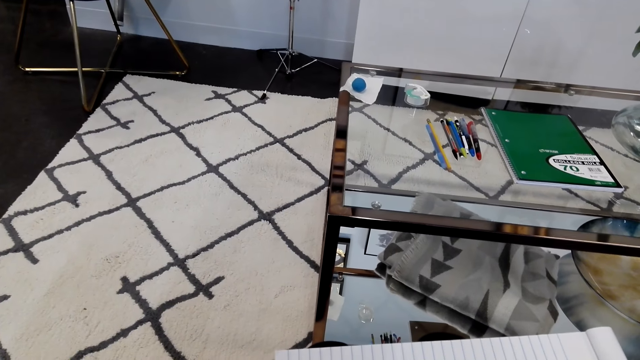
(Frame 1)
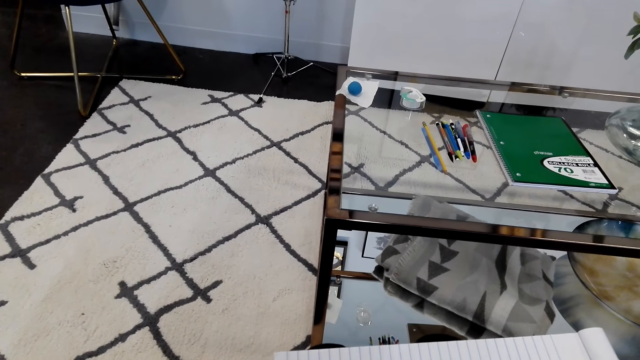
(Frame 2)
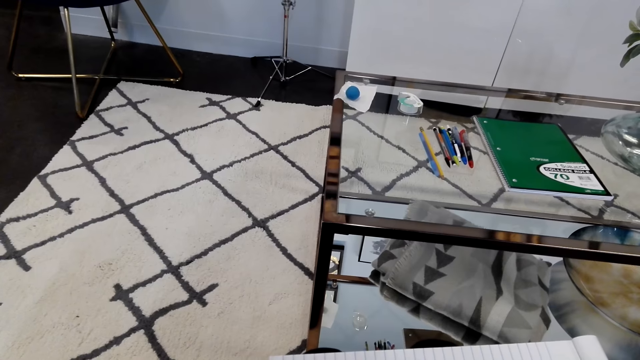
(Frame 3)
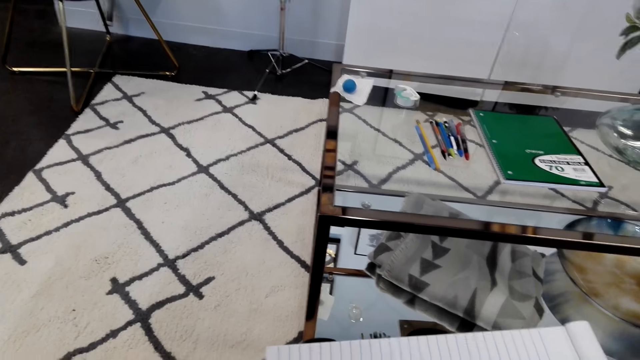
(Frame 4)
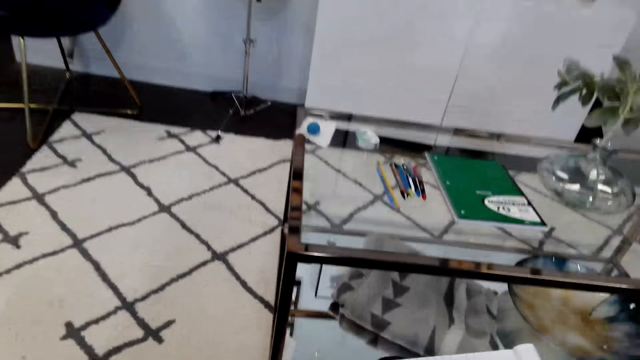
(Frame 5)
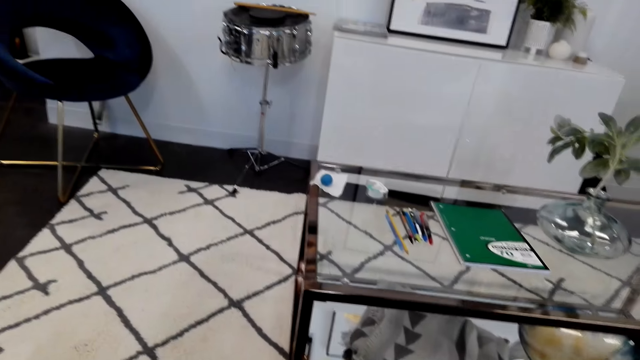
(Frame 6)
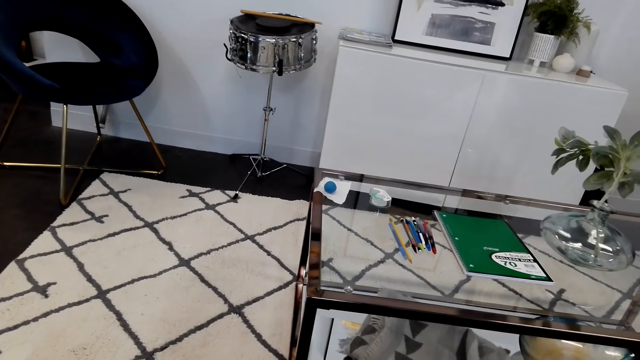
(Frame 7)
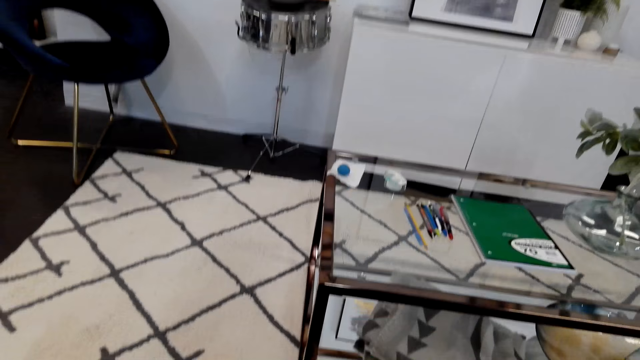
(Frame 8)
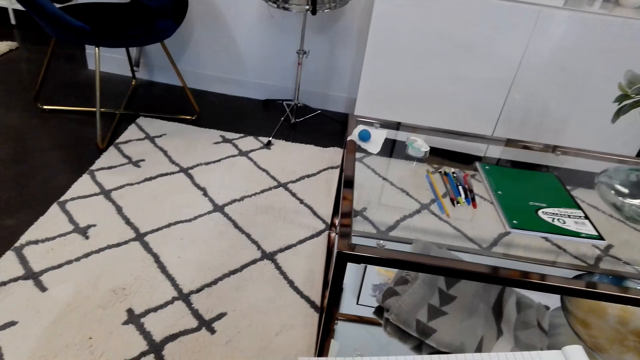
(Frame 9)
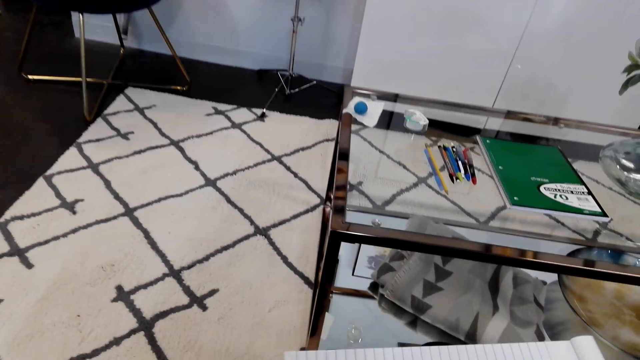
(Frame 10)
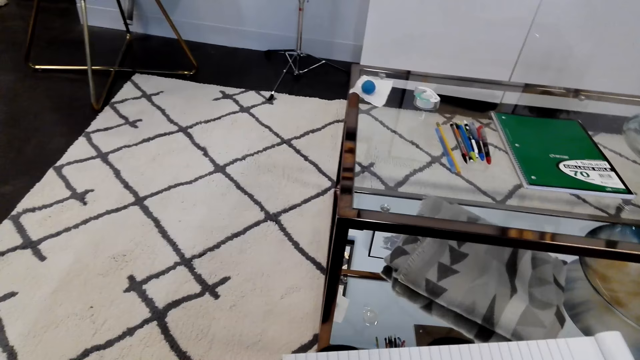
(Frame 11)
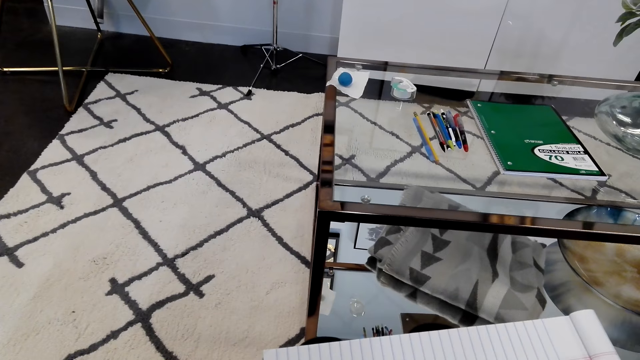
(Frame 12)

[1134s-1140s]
The camera wearer stares at the table. They look at the book.

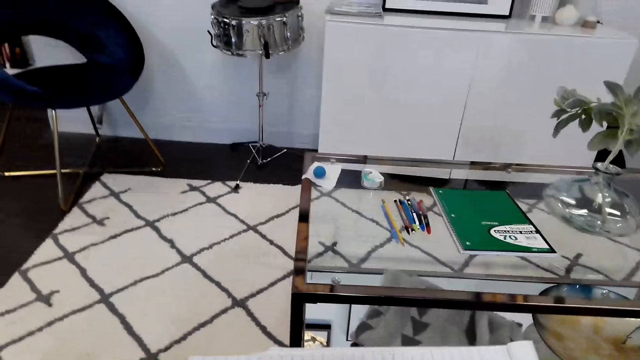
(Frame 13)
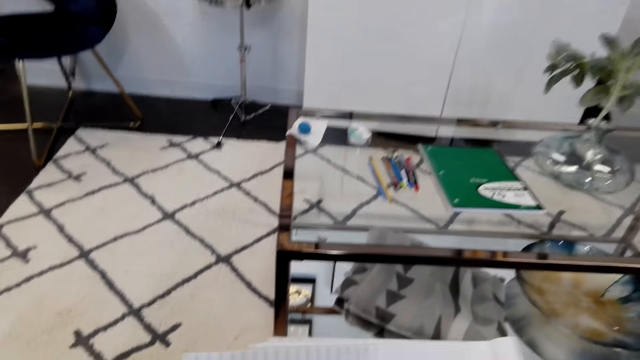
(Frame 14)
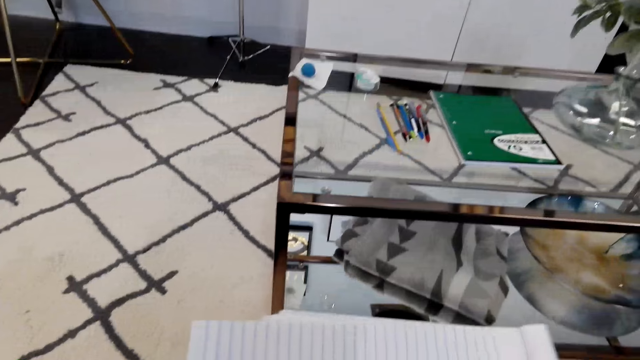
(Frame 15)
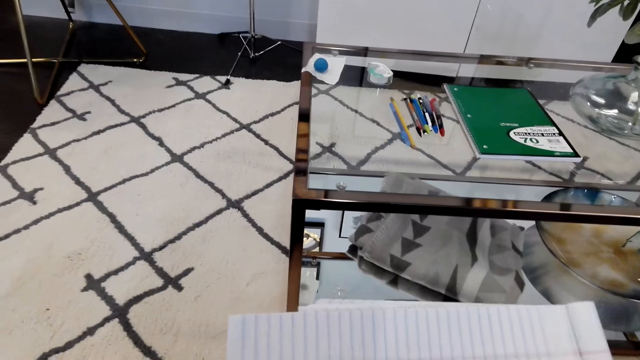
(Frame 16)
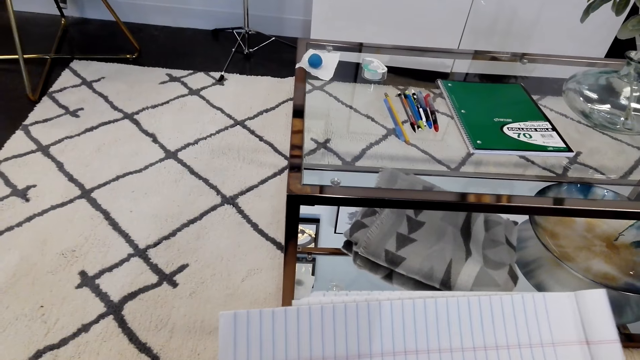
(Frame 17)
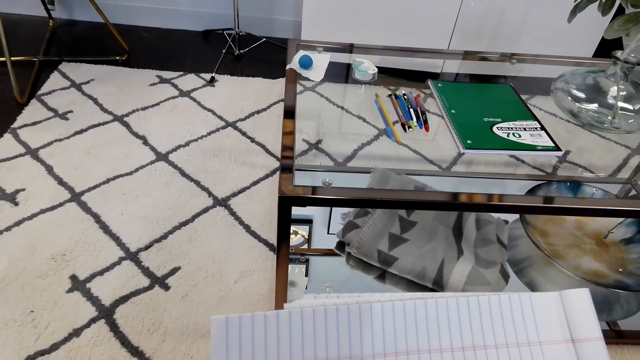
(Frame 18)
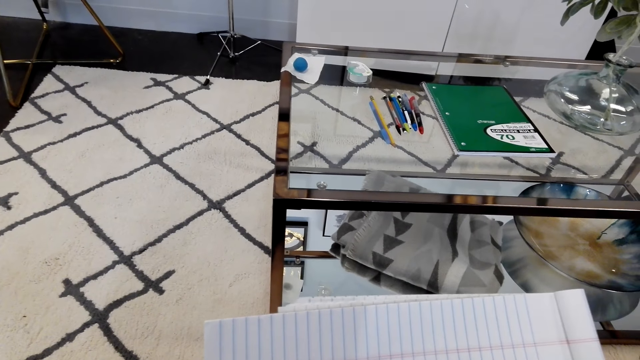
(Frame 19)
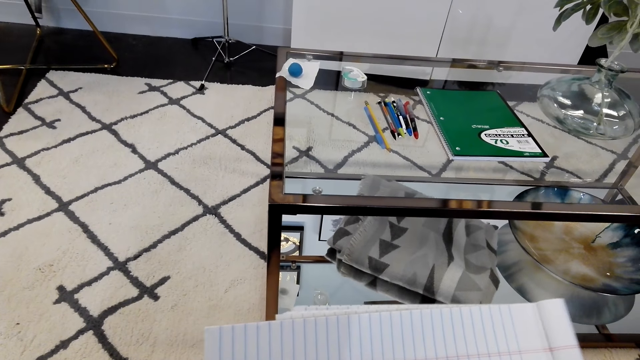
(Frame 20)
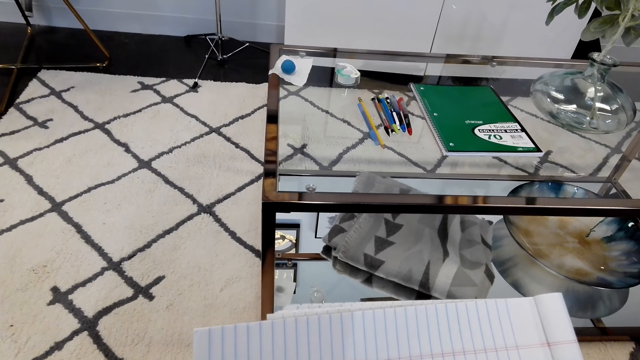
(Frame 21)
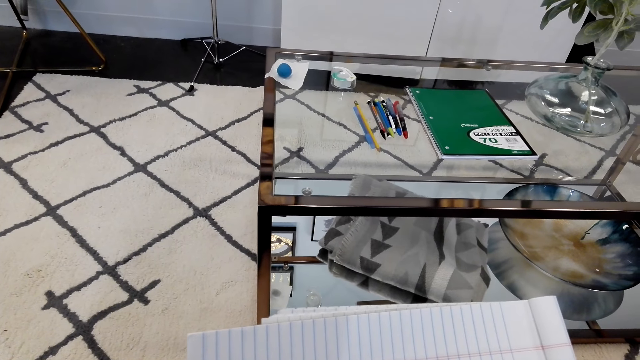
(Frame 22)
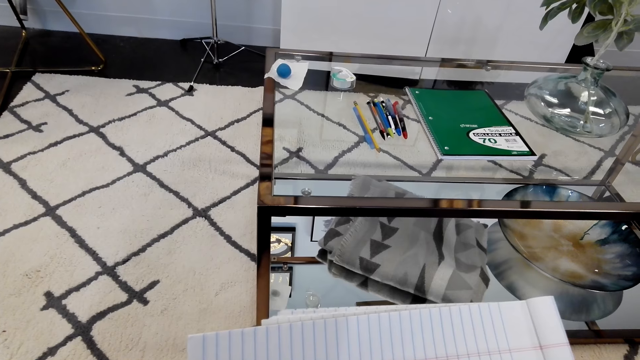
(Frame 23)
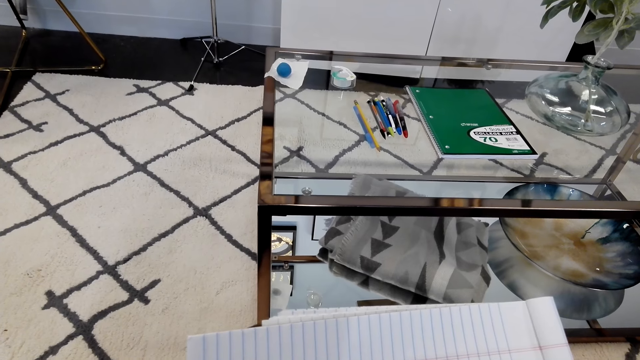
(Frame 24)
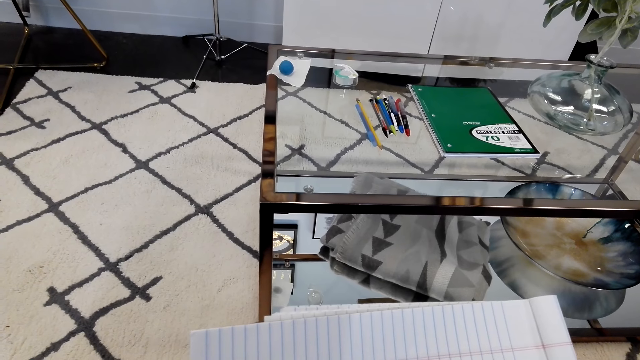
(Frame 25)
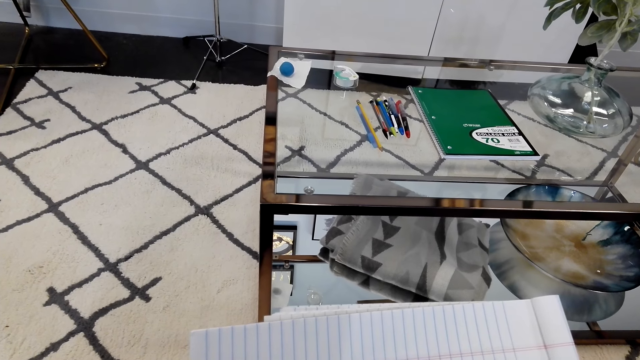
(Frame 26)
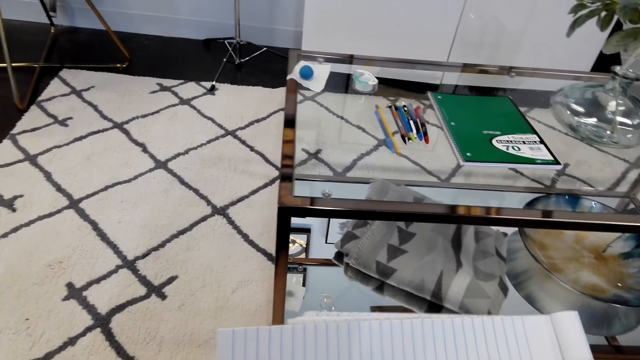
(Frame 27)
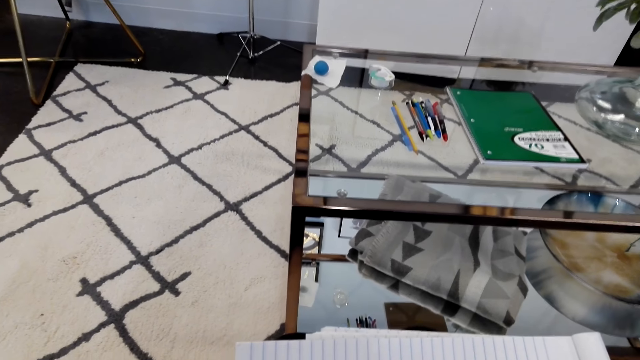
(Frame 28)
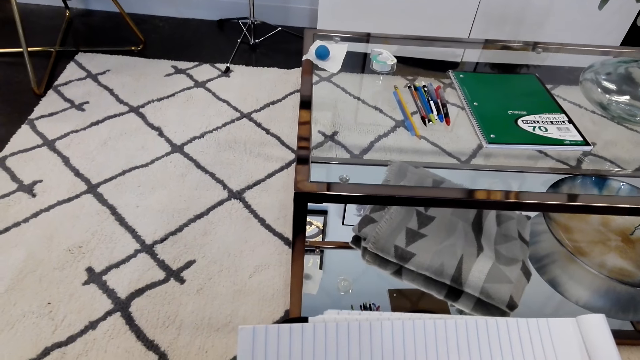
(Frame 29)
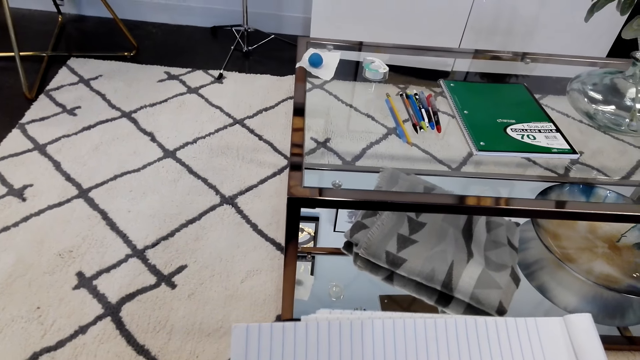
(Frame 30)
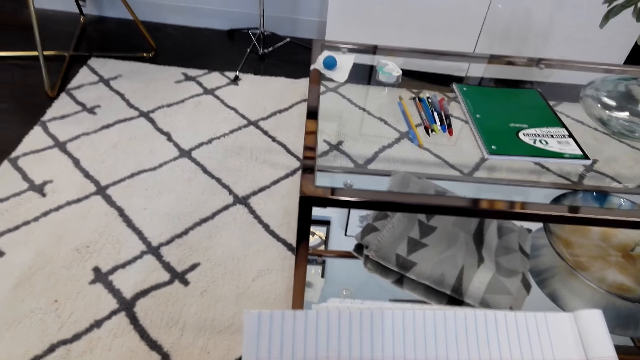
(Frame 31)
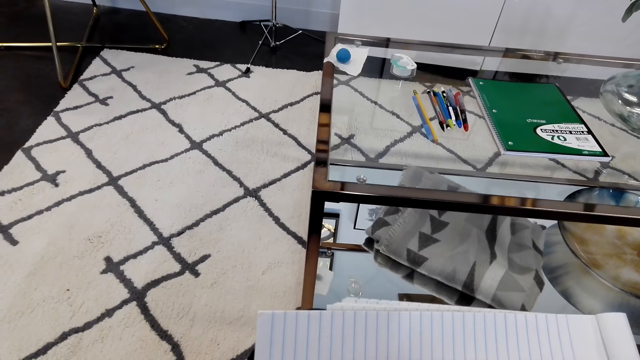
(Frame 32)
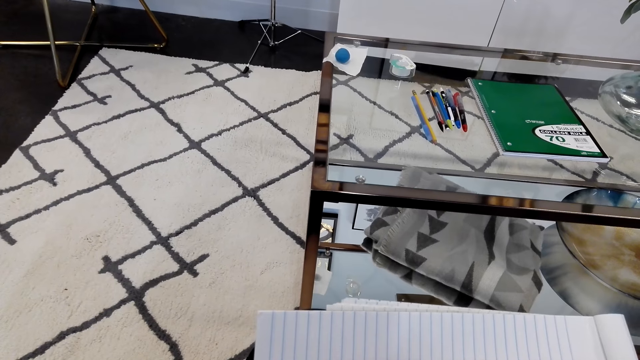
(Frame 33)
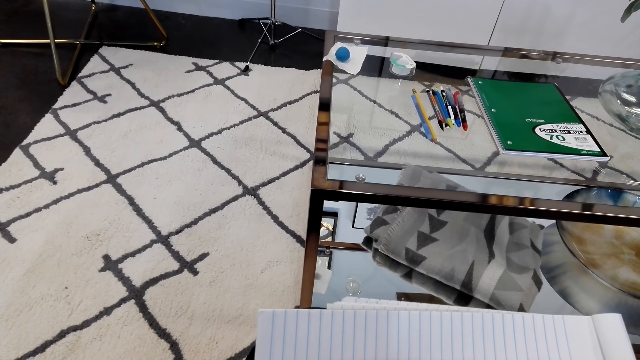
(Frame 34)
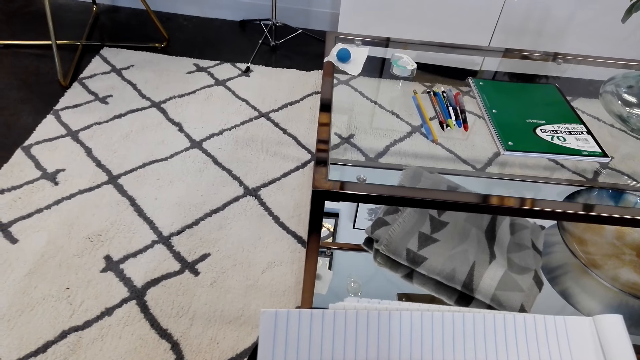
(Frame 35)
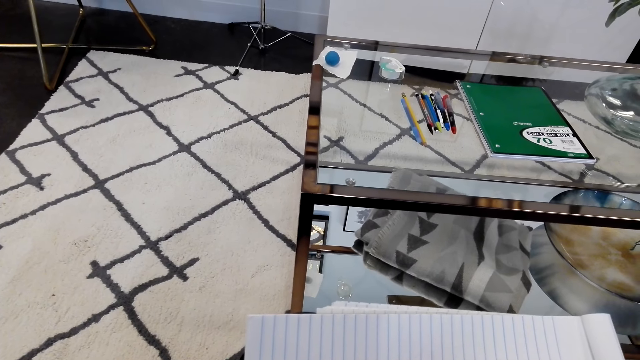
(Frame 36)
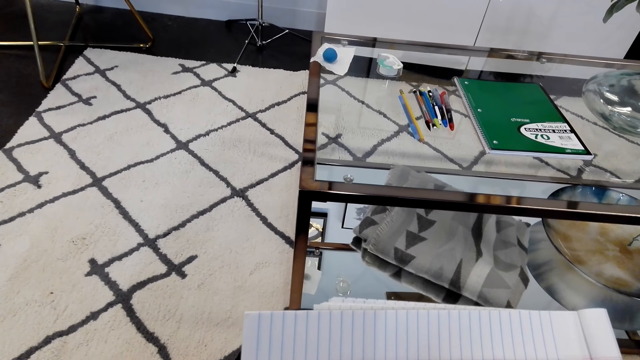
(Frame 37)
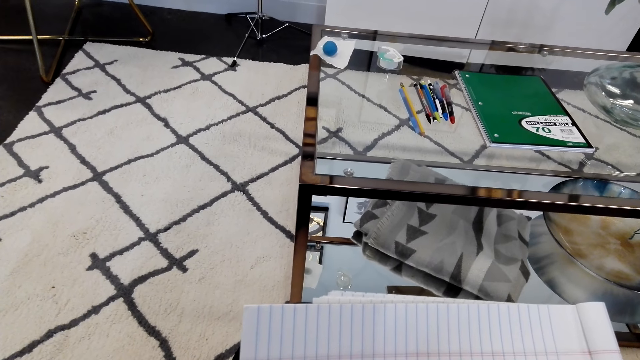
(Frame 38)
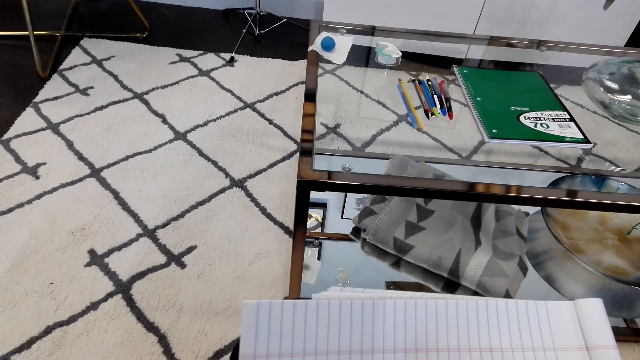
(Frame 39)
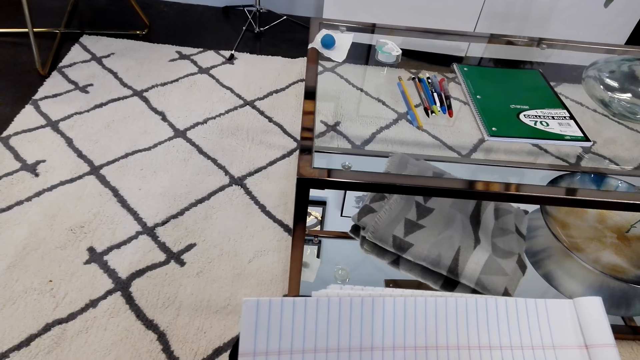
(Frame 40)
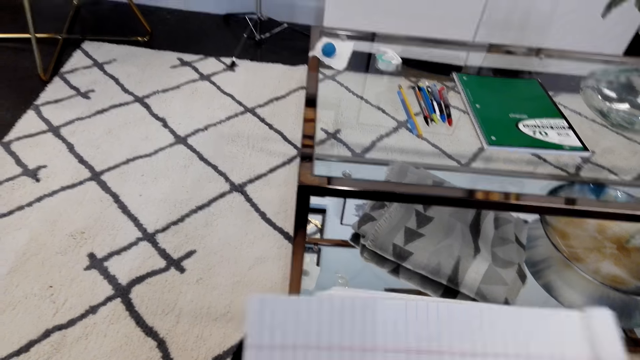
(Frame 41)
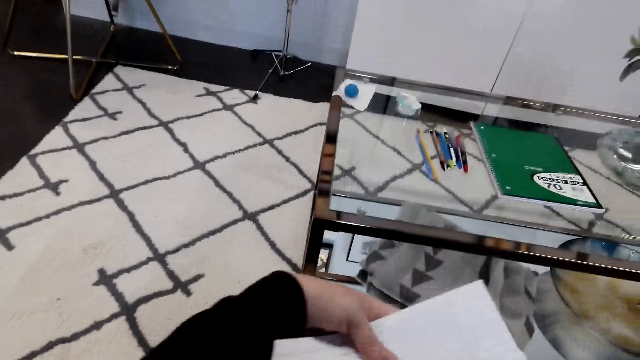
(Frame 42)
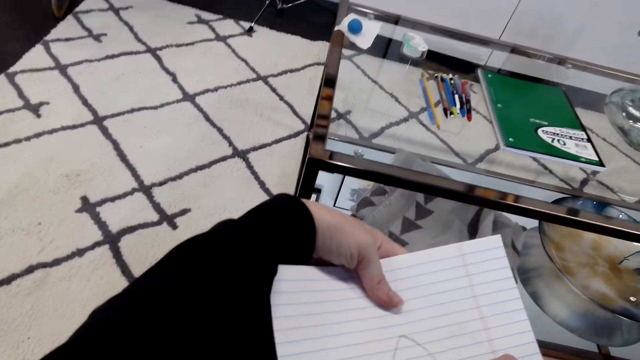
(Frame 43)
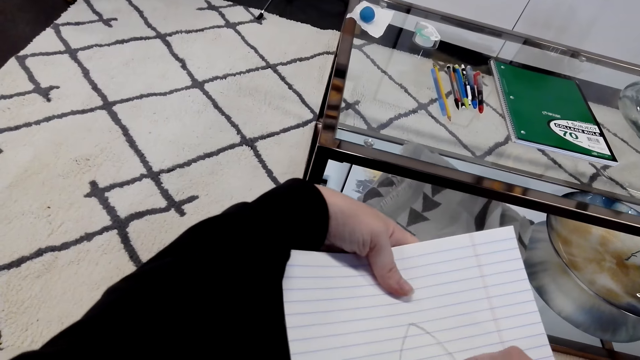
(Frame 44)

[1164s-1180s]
The camera wearer draws on the book. They turn the book.
